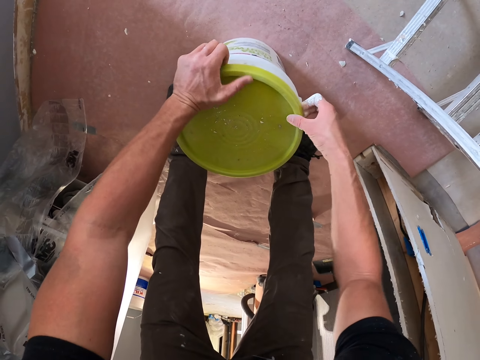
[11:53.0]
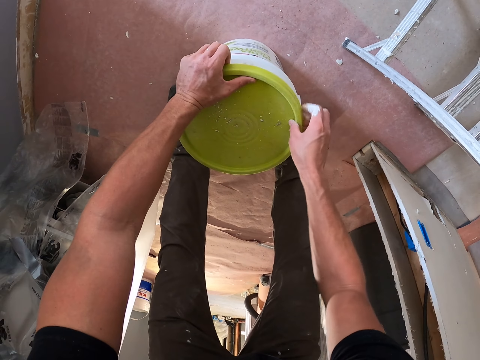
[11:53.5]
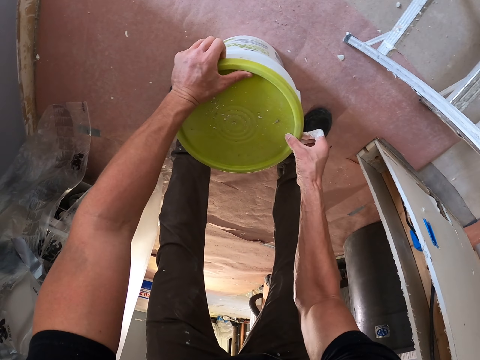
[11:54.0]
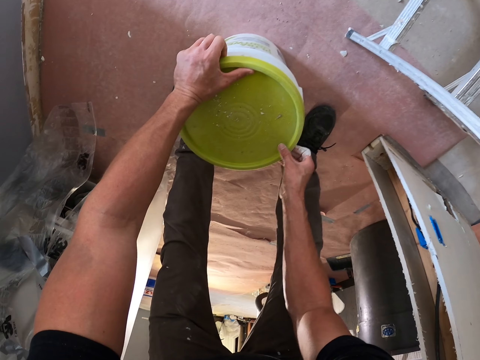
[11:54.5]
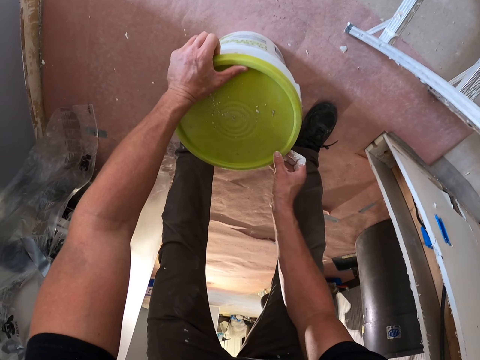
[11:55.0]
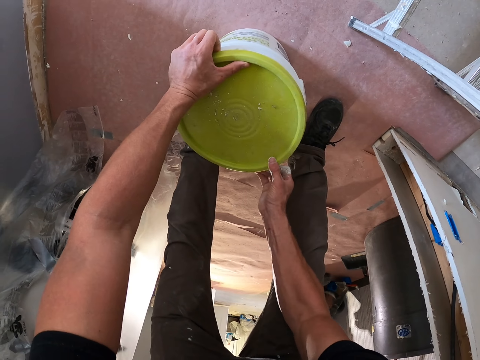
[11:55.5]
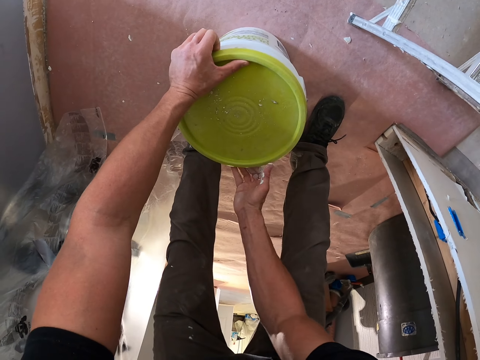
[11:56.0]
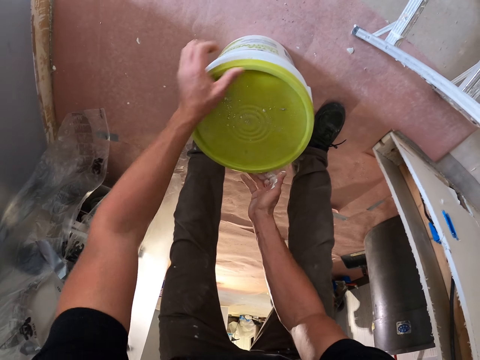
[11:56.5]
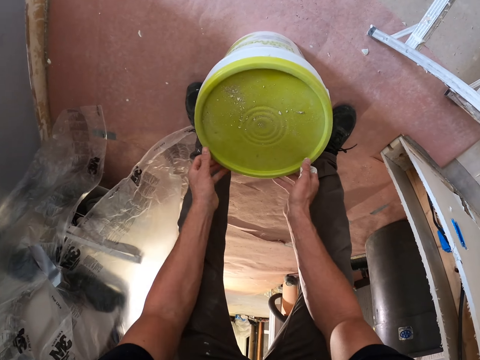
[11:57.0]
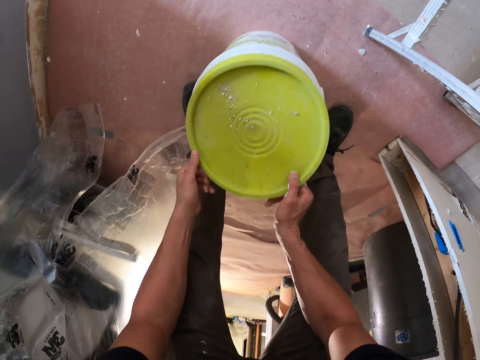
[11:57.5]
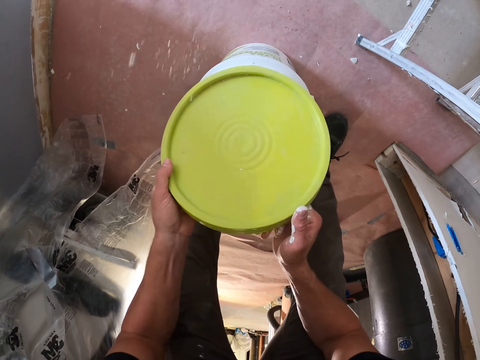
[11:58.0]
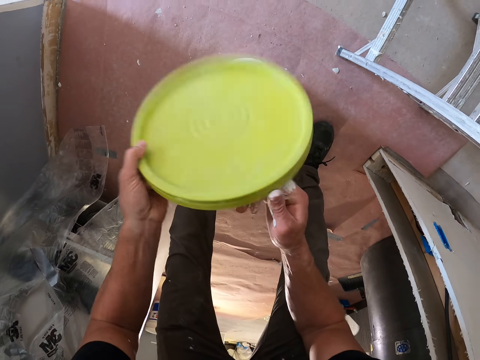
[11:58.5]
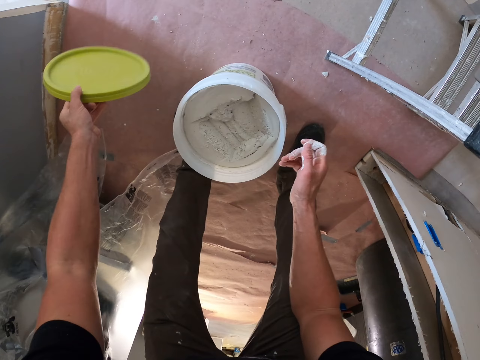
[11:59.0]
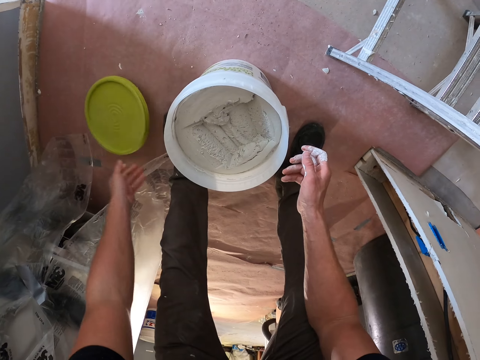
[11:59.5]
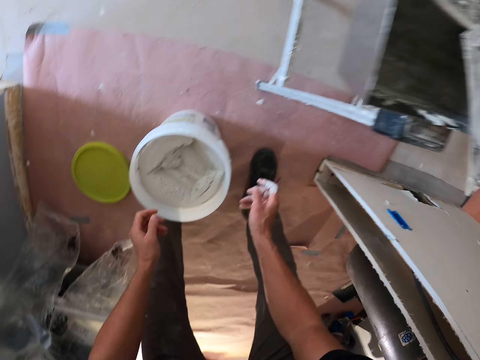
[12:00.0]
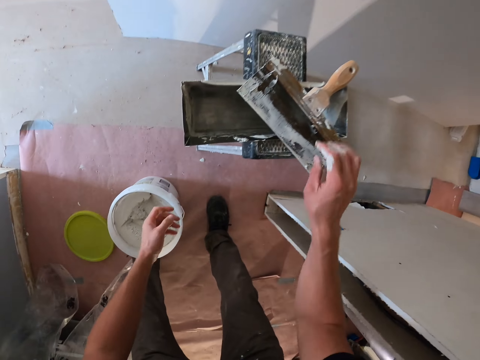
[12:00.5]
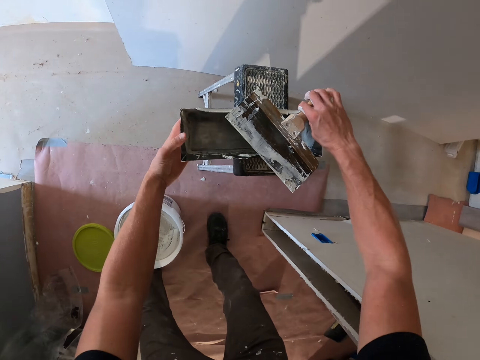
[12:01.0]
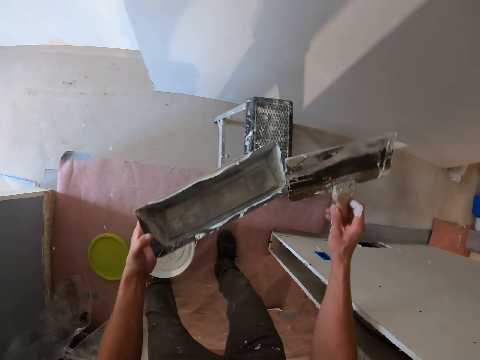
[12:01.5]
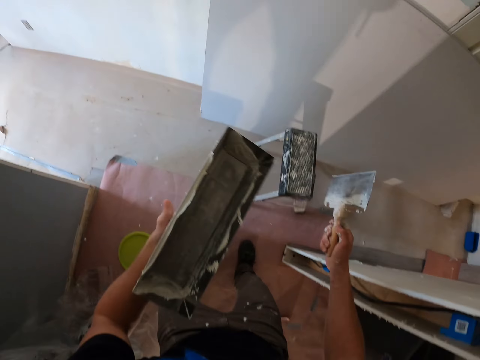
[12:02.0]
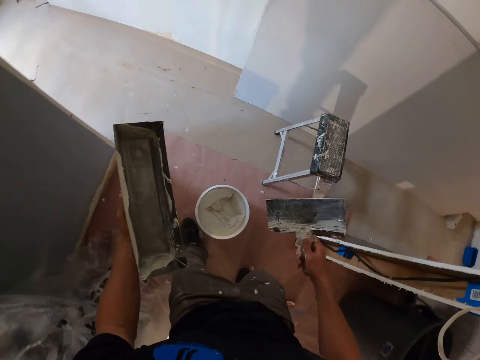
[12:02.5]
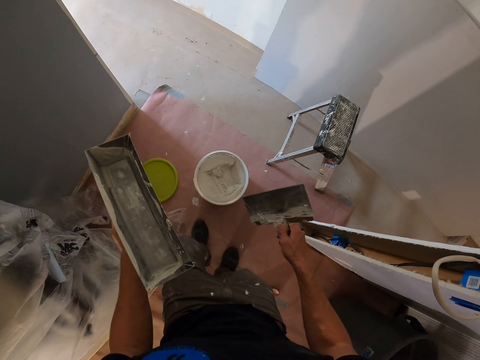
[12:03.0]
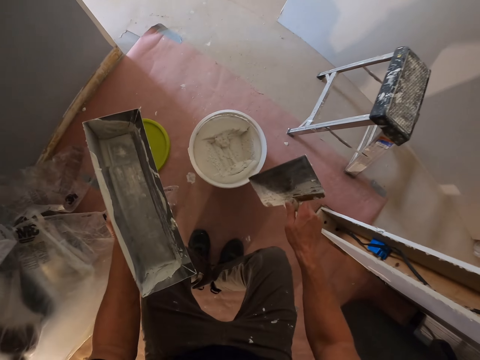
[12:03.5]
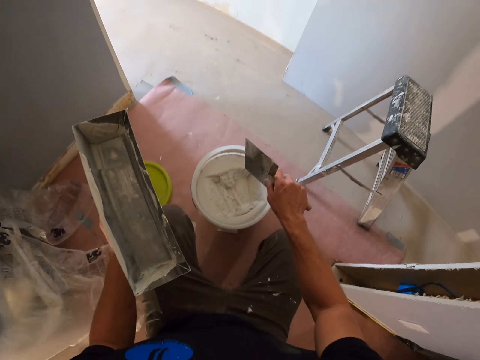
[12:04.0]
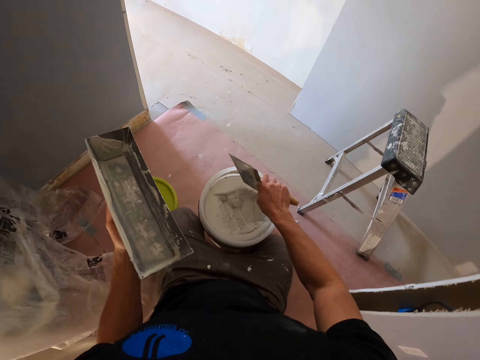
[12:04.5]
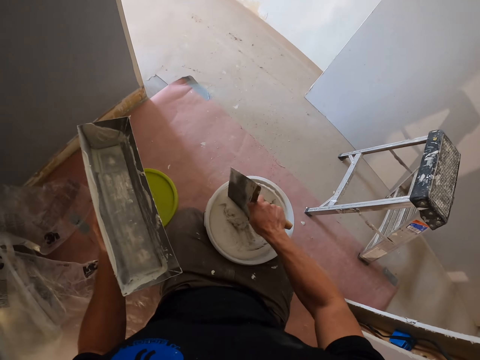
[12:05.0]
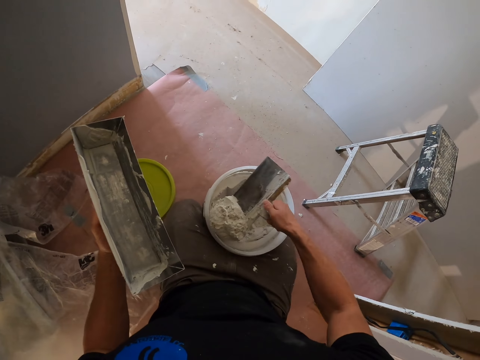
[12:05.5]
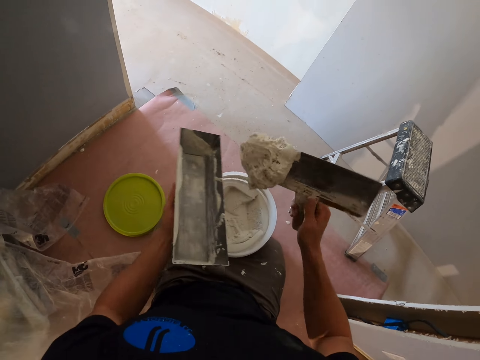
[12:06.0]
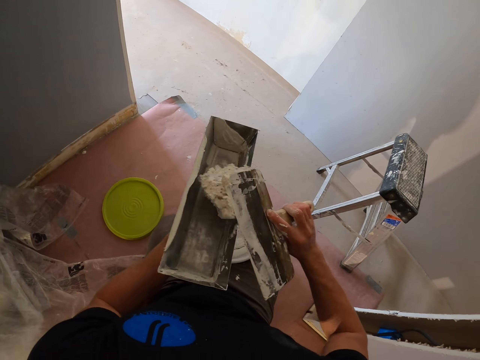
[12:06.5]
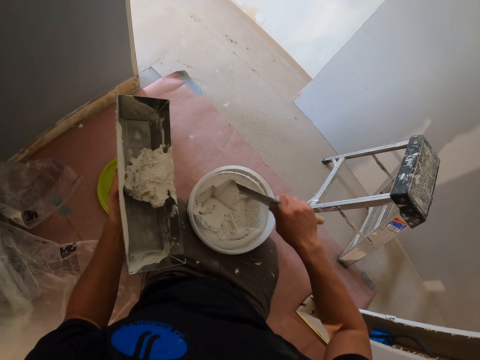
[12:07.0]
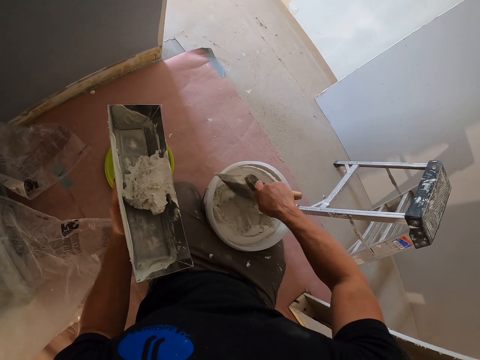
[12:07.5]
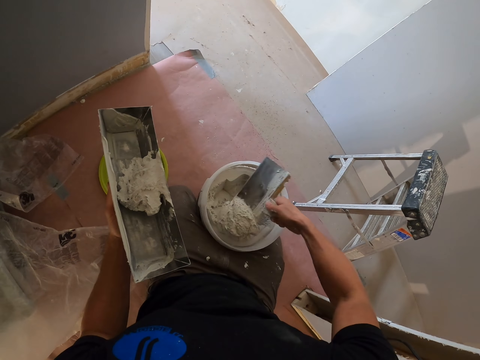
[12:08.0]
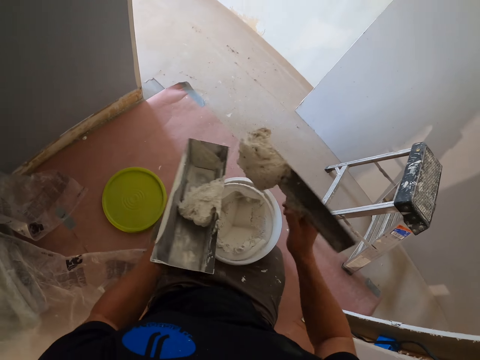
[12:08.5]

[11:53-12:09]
The camera wearer drops the plaster bucket cover down. They pick up a skim coat towel and a plaster can from the ladder. They kneel in front of the bucket. They scoop plaster from the plaster bucket with the skim coat towel. They put the plaster into the plaster can.

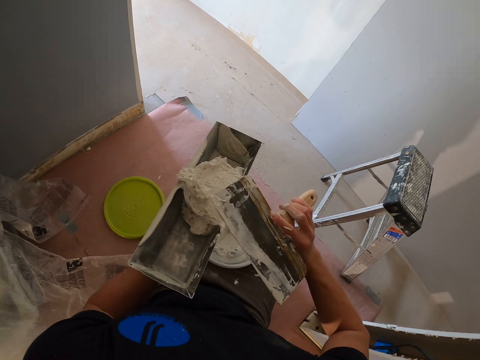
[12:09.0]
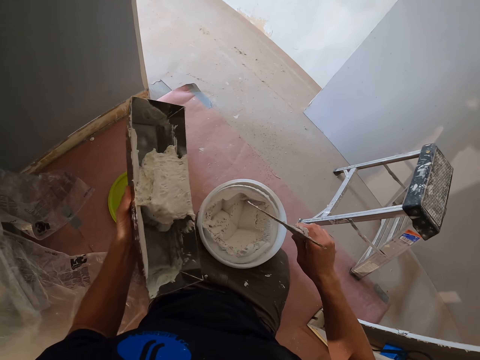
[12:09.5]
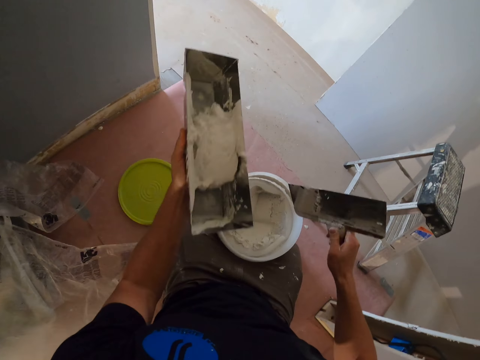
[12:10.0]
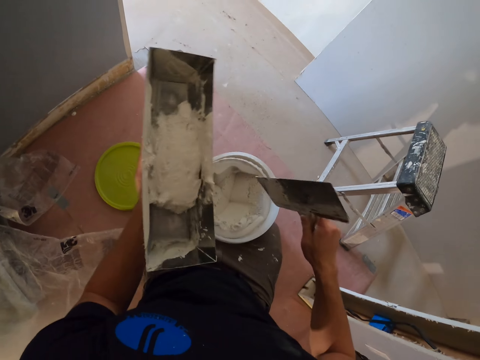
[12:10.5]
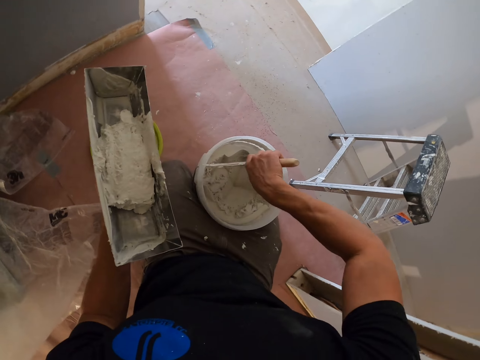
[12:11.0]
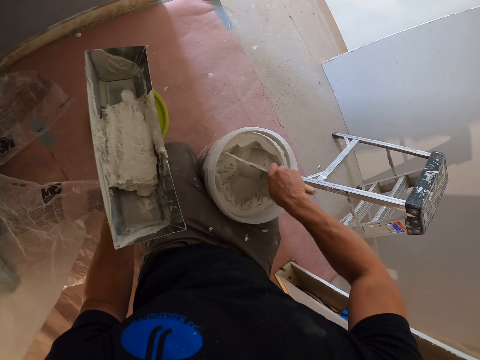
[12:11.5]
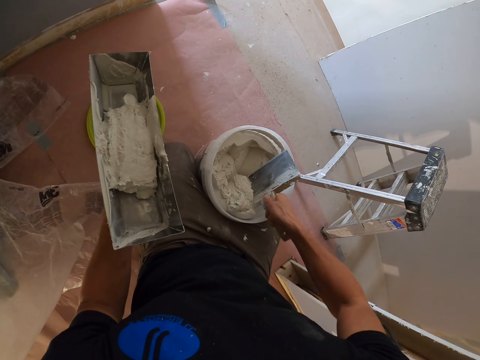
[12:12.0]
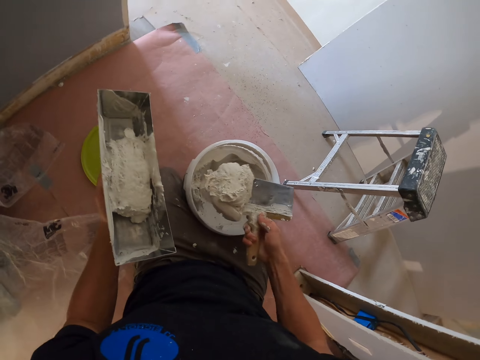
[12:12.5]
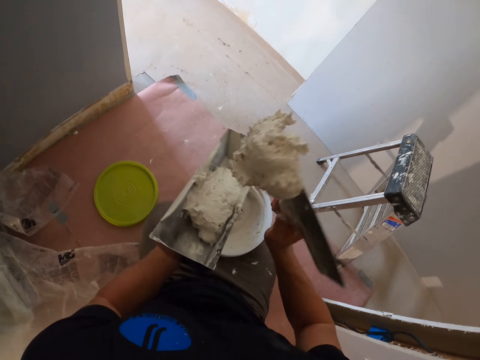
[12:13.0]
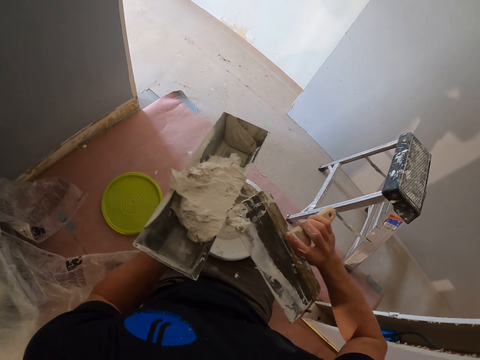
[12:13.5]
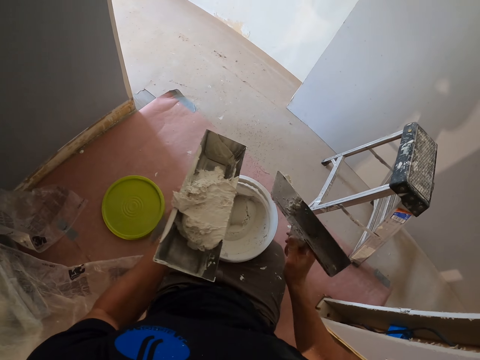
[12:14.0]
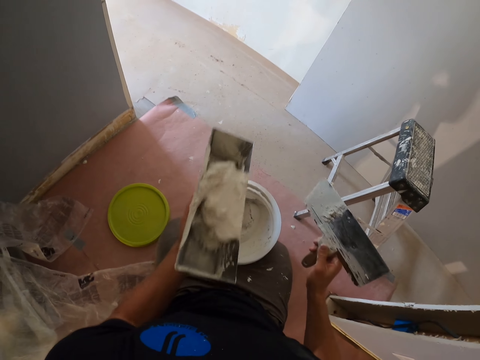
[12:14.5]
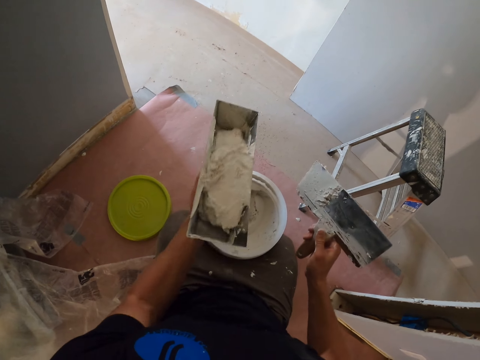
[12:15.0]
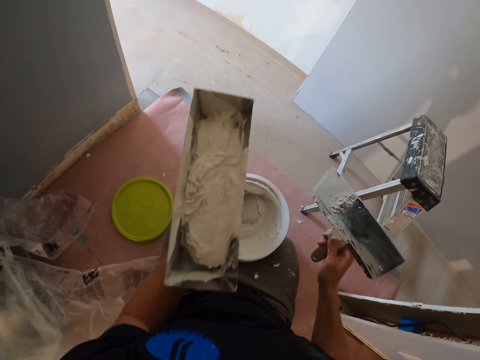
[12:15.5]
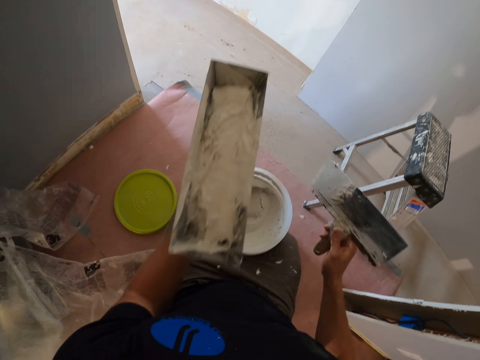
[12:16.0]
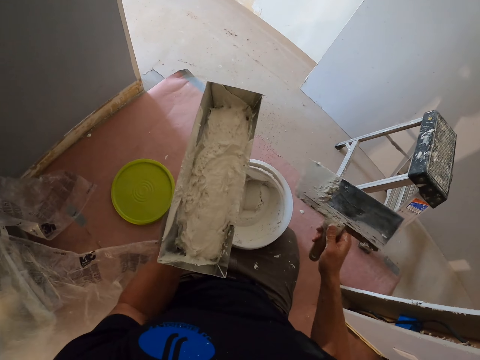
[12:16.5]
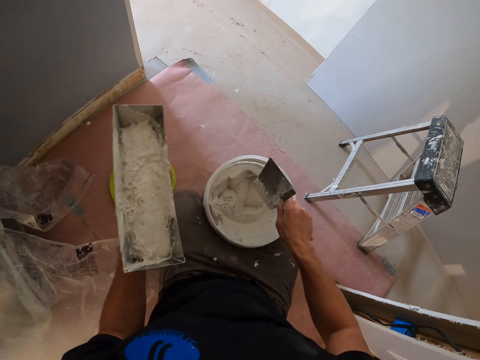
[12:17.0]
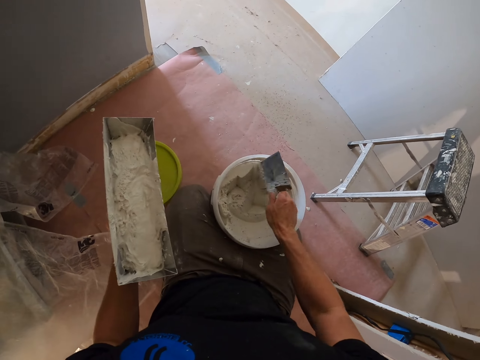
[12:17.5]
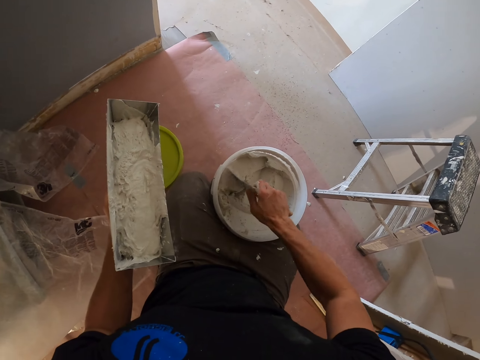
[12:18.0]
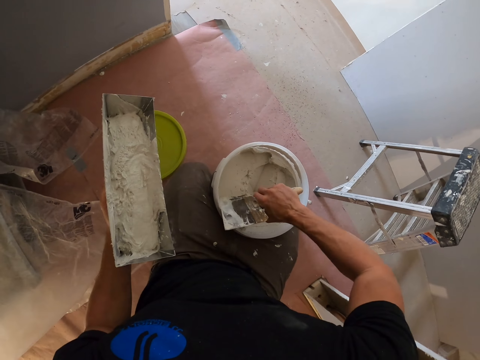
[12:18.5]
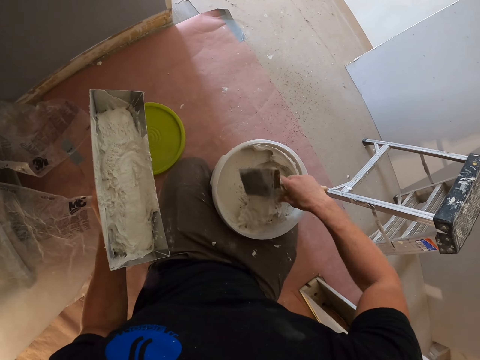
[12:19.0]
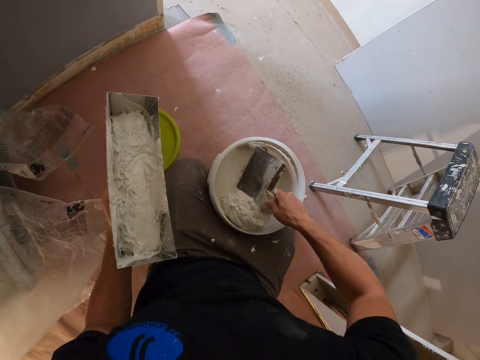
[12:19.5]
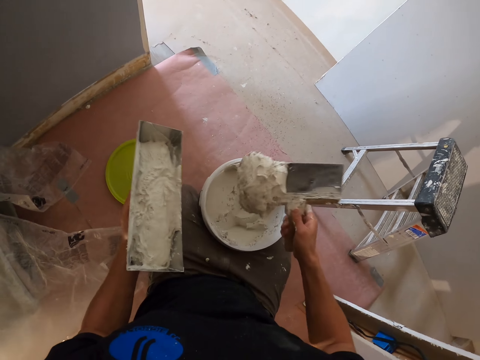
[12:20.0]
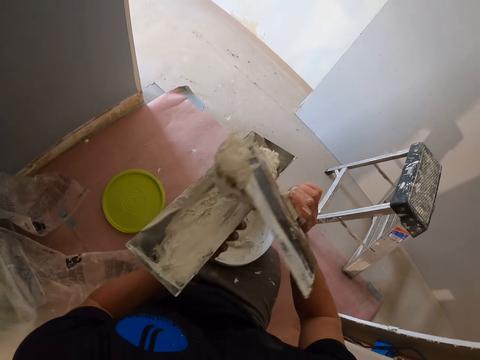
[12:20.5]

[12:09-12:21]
The camera wearer shakes the plaster can. They scoop plaster from the plaster bucket with a skim coat towel. They shake the plaster can. They scoop plaster from the plaster bucket with the skim coat towel.
